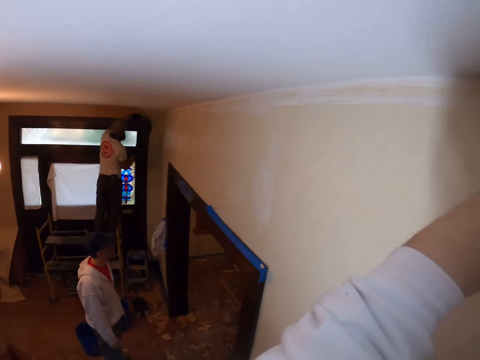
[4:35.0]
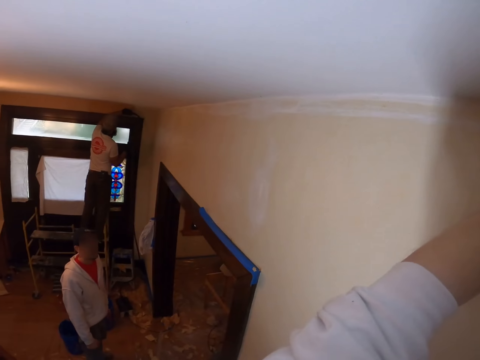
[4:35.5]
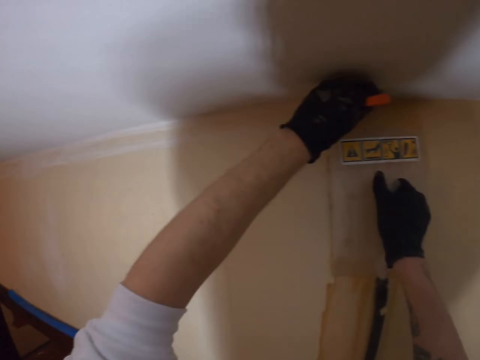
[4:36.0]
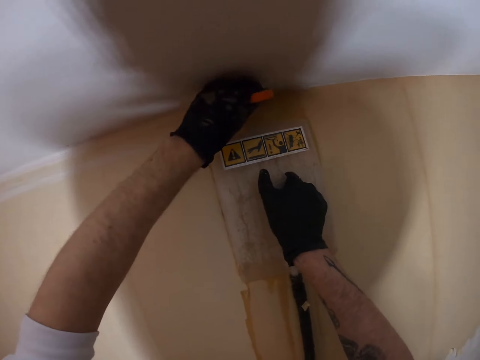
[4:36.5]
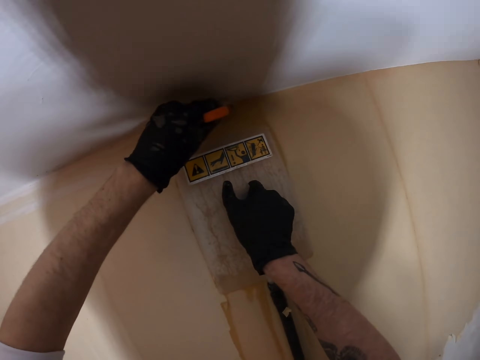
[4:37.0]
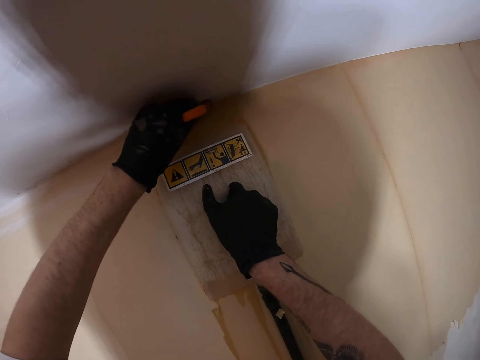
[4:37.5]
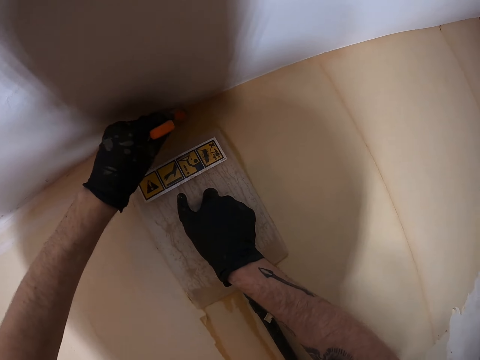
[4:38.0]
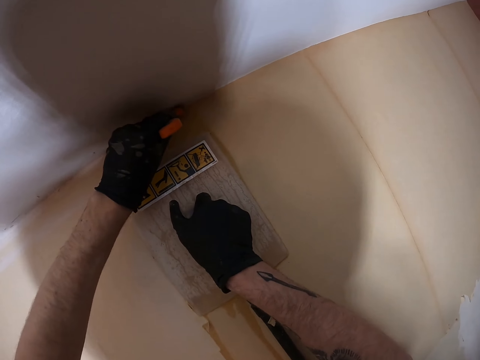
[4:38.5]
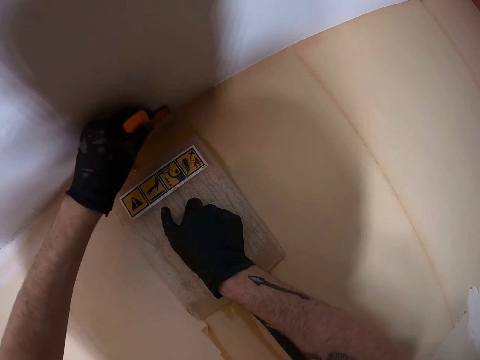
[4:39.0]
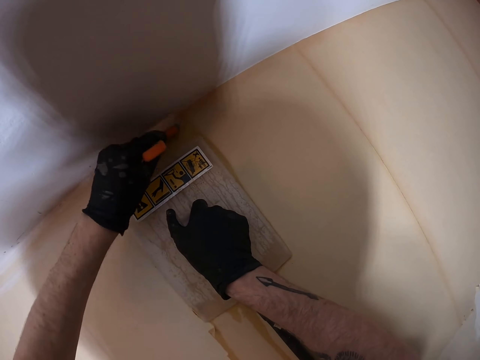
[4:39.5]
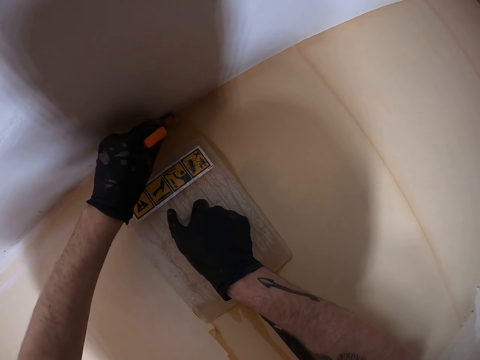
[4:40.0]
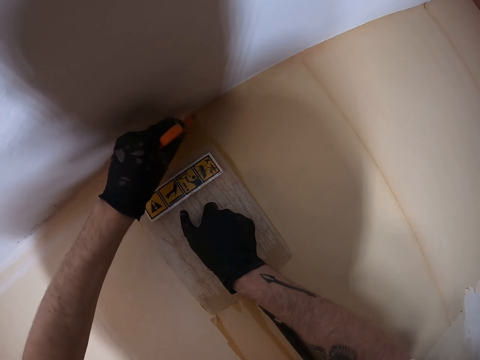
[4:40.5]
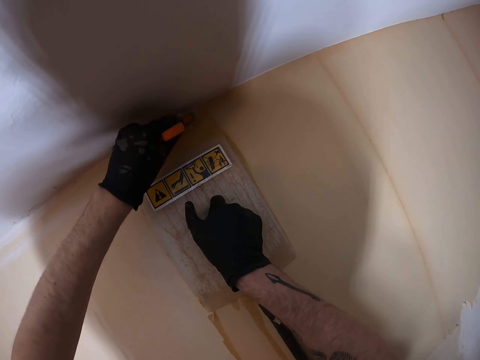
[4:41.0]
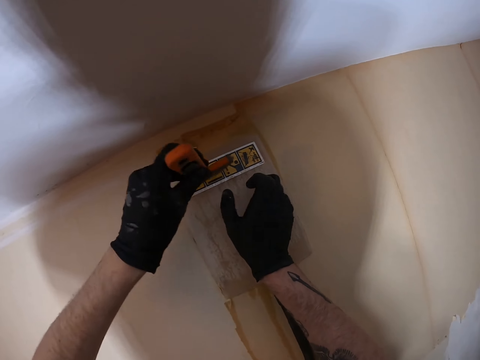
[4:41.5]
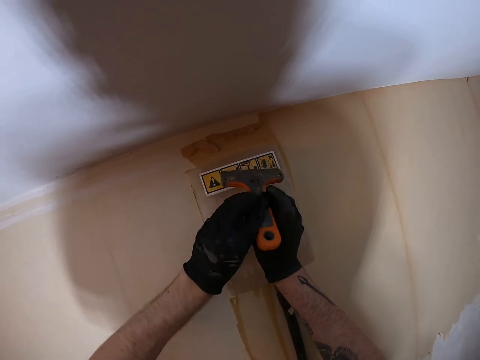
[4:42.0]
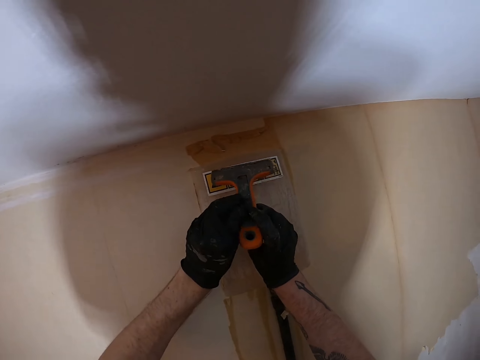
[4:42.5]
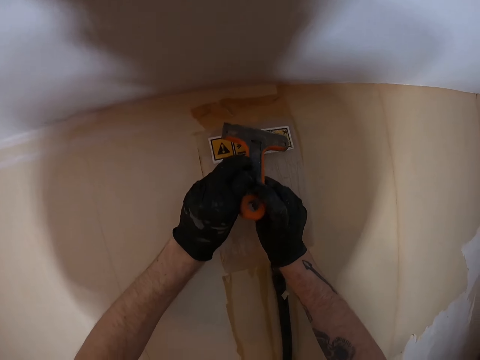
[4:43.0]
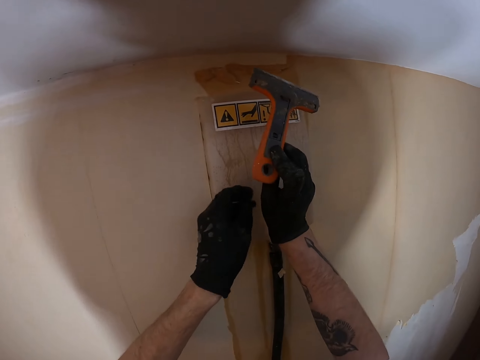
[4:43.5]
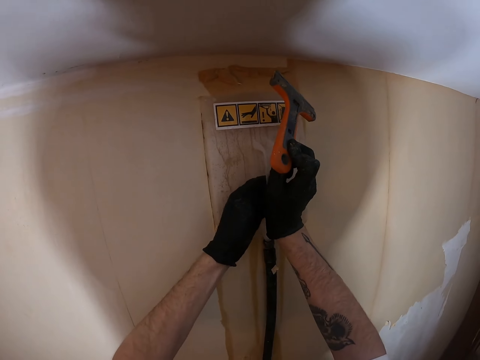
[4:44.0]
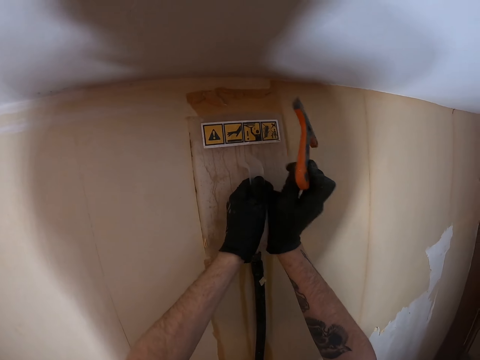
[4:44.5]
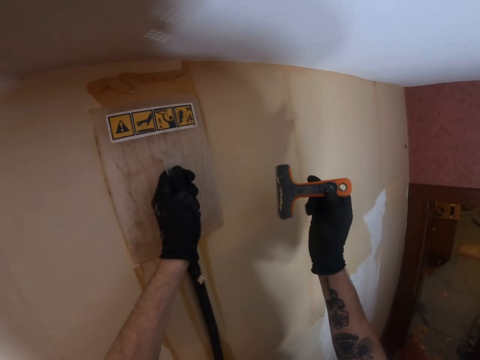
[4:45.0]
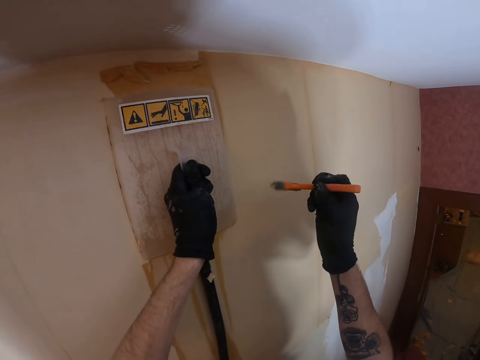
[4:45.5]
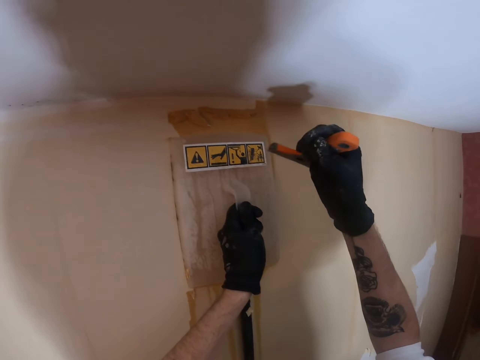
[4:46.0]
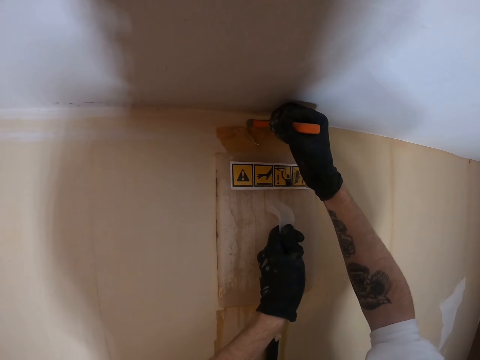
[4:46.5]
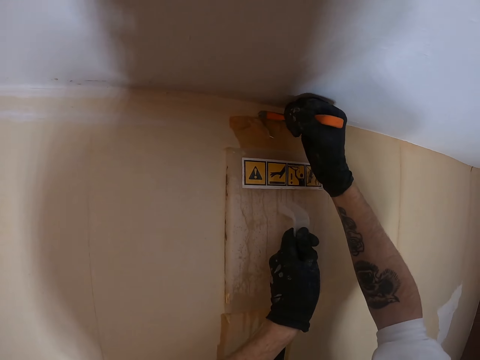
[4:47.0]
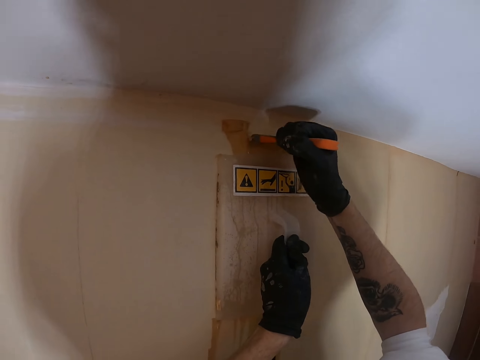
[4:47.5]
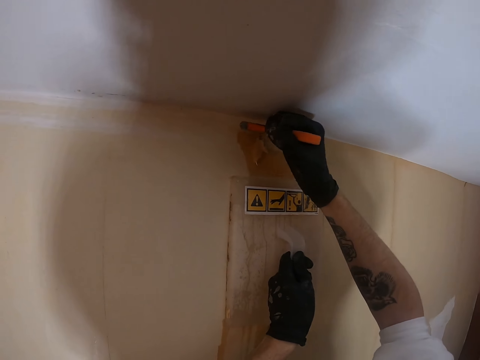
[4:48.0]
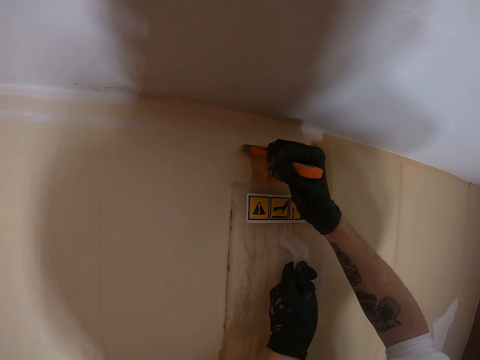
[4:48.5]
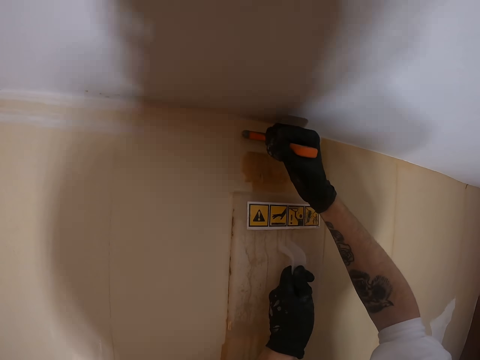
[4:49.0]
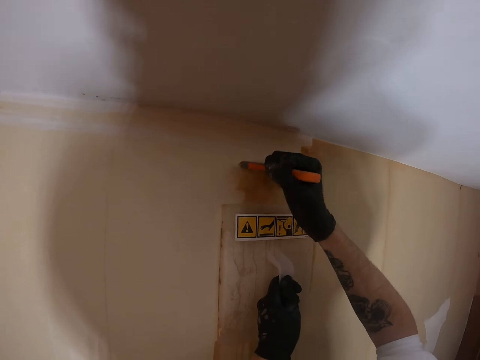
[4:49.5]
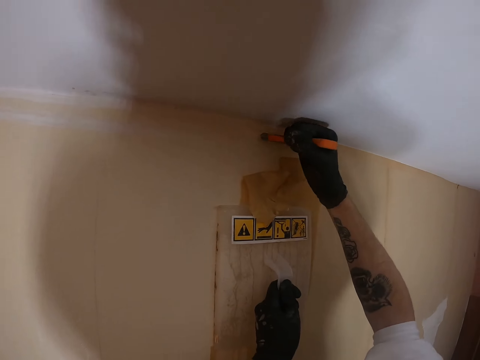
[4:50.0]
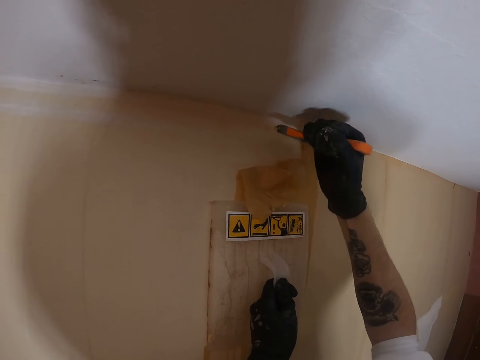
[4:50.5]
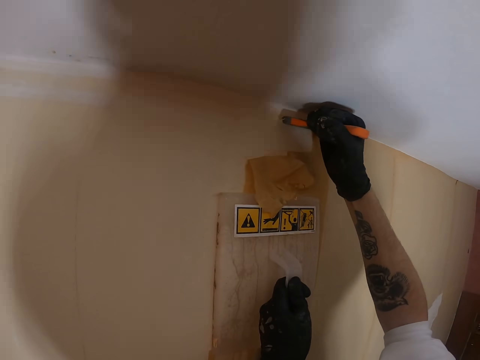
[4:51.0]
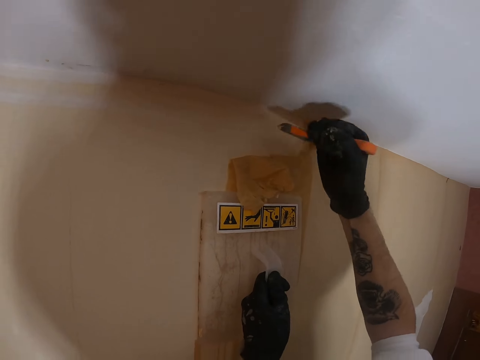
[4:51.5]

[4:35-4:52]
A man looks at the camera wearer. The camera wearer changes the paint scraper to the right hand. They turn the scraper, lift the scraper, and remove the paint or wallpaper from the wall with the scraper.

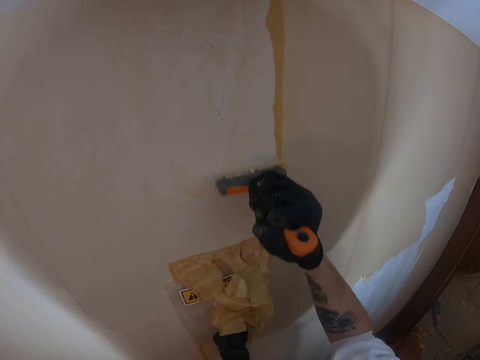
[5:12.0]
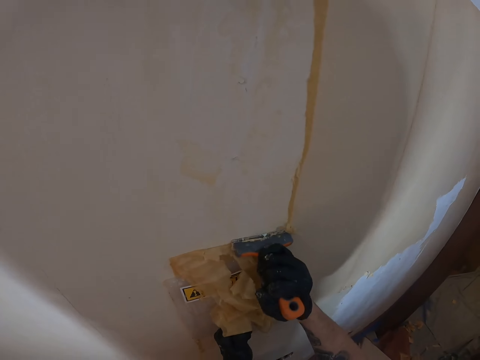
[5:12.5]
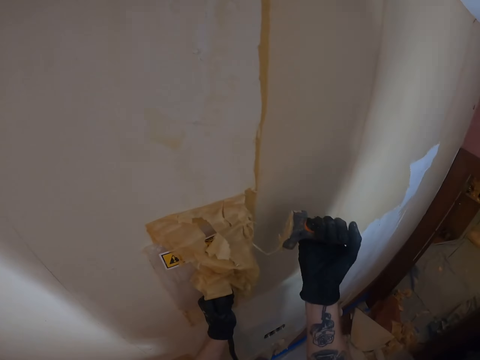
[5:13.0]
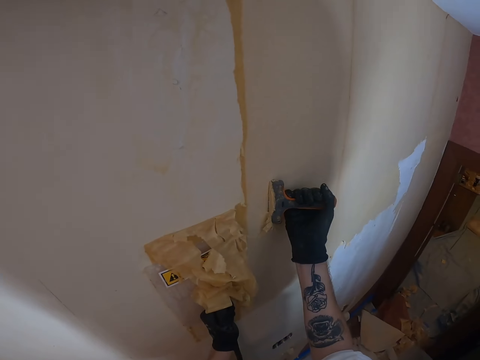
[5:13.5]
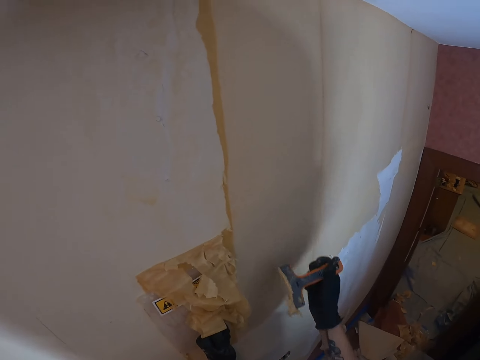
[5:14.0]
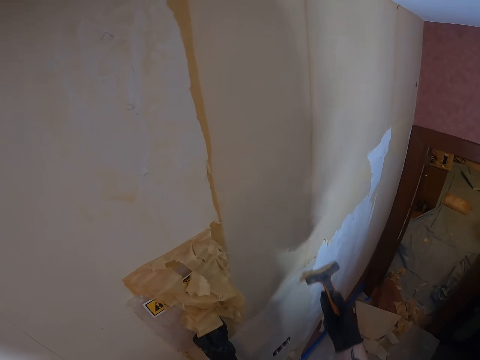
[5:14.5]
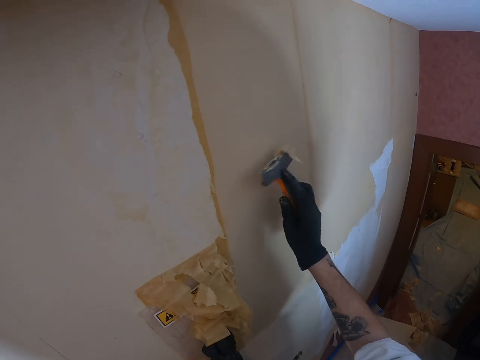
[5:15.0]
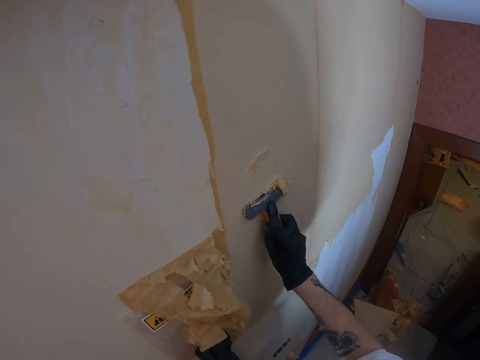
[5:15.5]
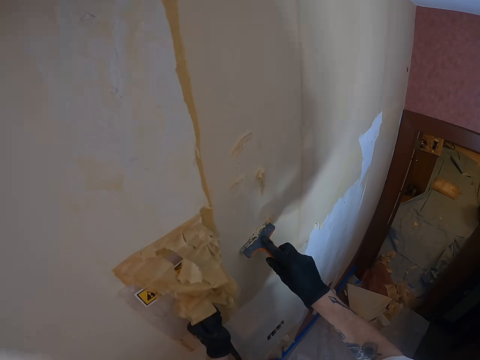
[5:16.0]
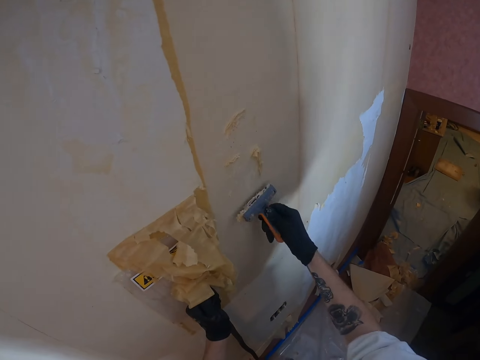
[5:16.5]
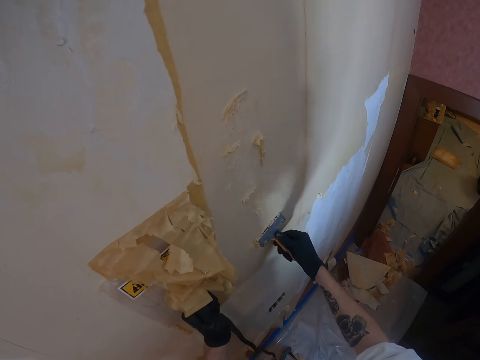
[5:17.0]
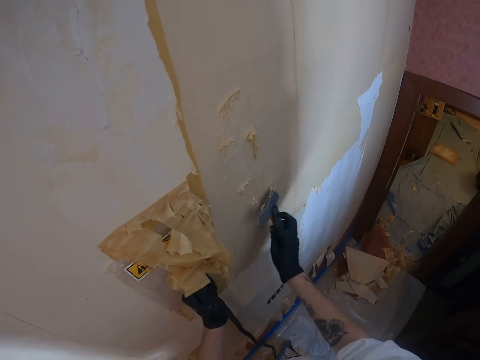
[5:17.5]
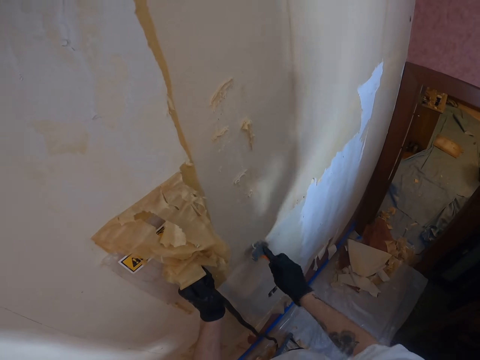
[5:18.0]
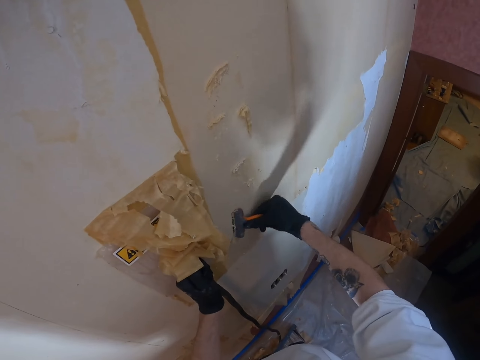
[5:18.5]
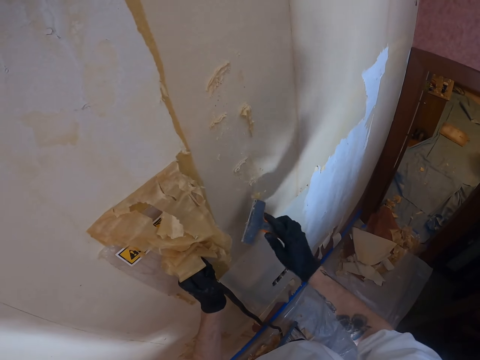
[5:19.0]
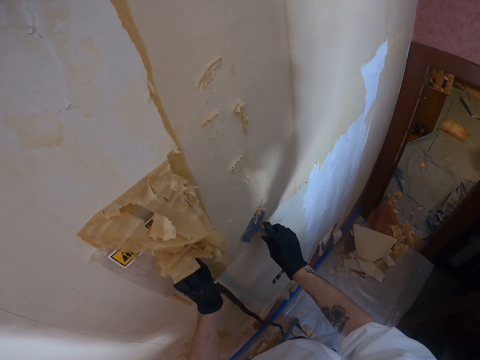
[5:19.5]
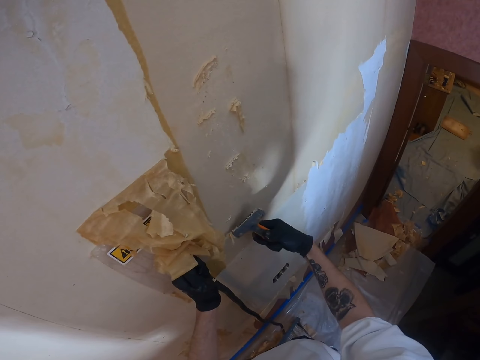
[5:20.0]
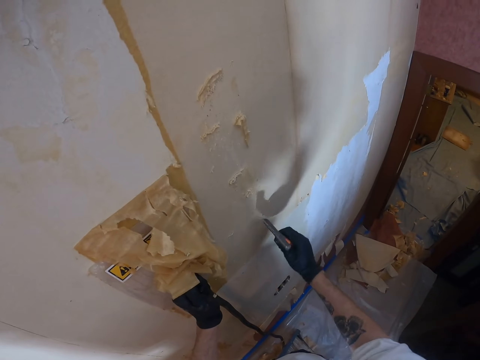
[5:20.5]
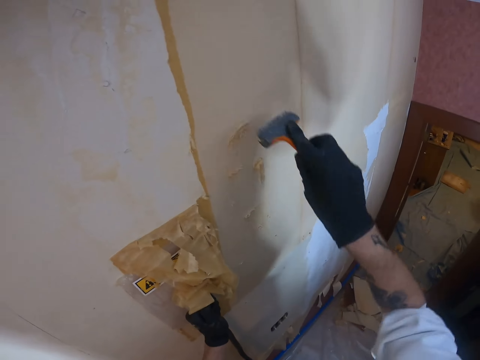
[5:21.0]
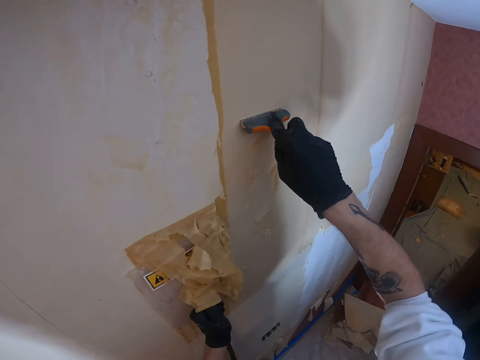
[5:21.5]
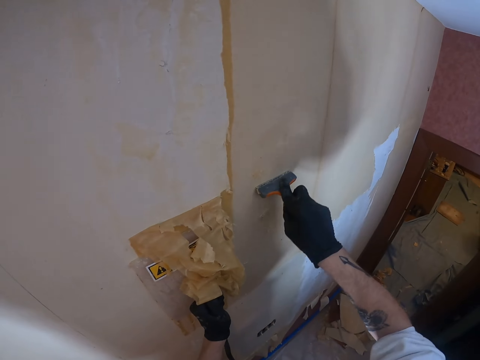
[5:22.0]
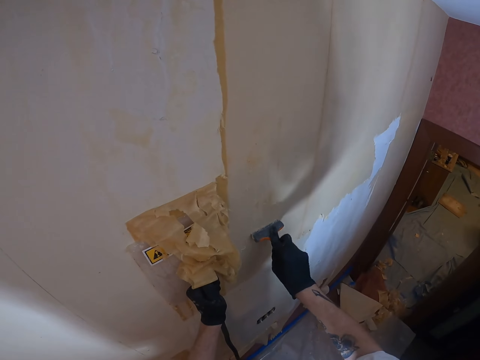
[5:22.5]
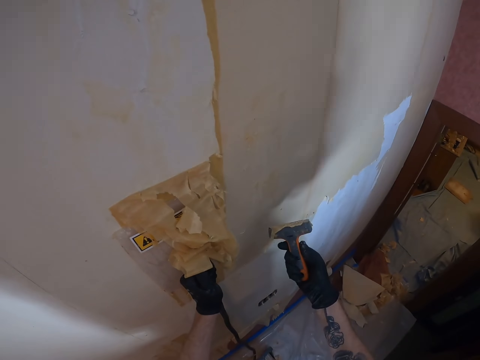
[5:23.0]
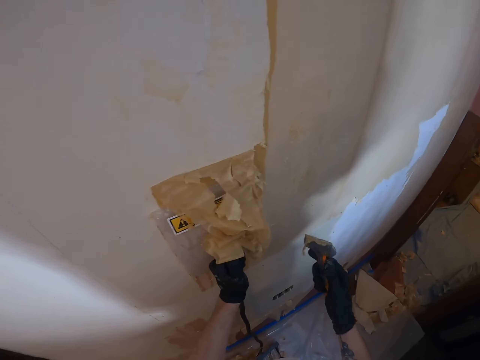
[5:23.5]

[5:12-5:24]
The camera wearer turns the scraper. They wipe a wallpaper on a wall. They lift the scraper and rub the scraper on the wall. They lift the scraper. They remove the wallpaper from the wall. They rub the scraper on the wall.
